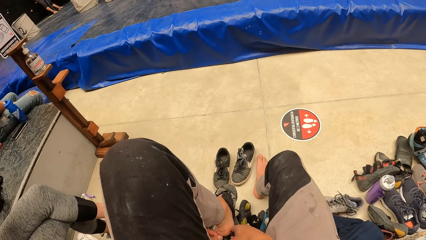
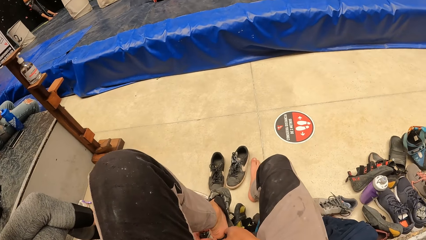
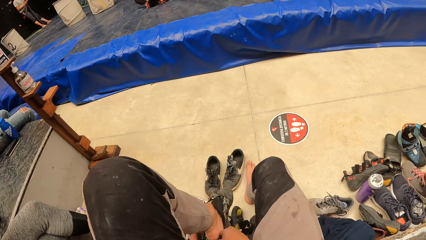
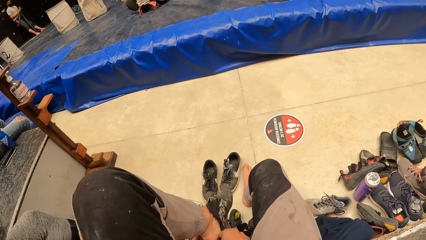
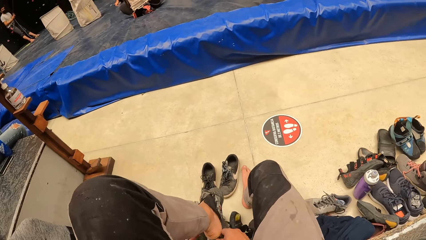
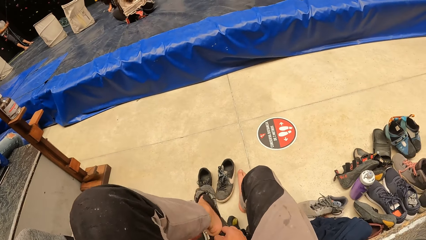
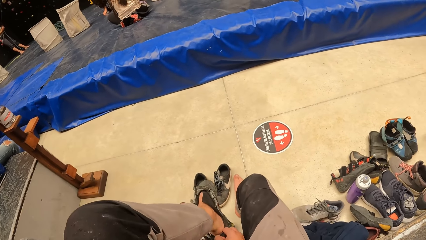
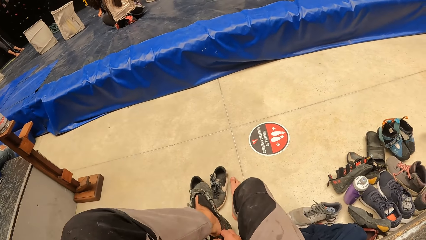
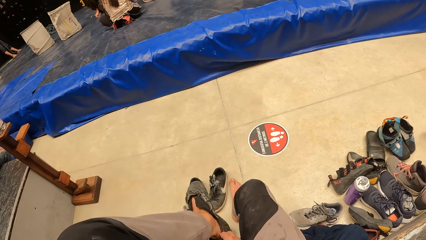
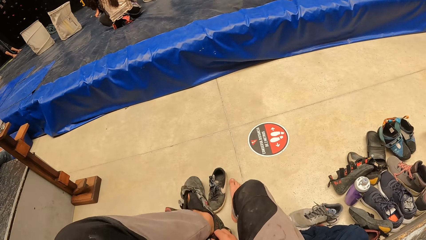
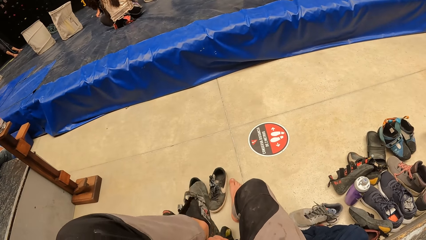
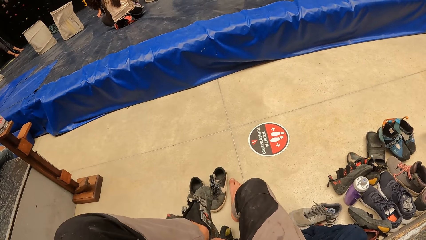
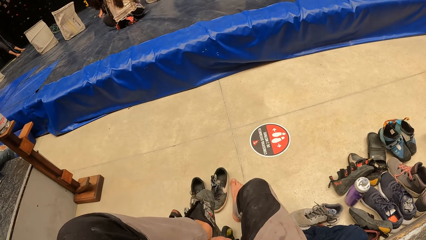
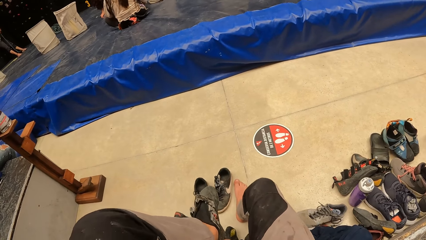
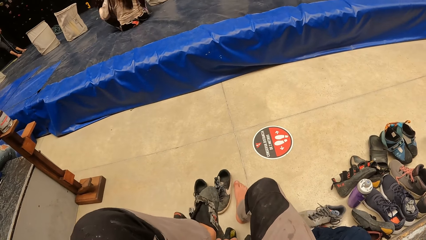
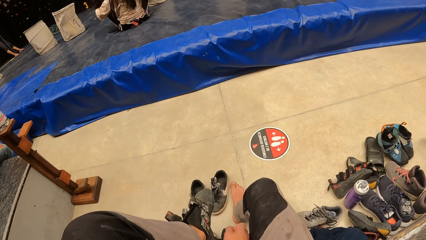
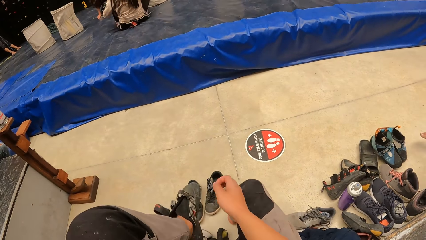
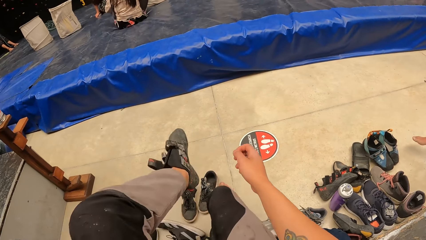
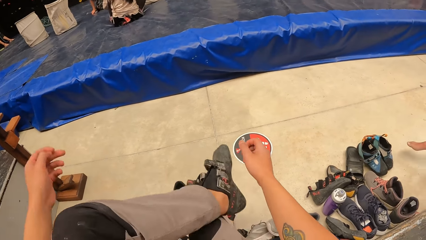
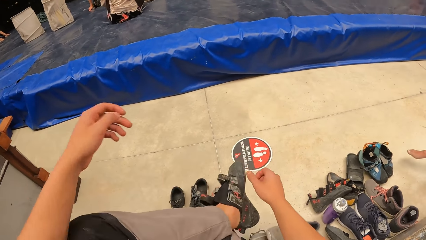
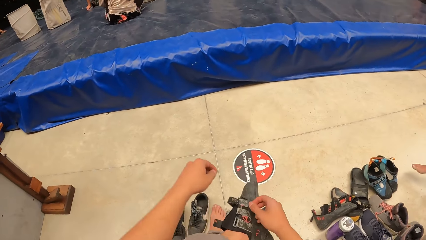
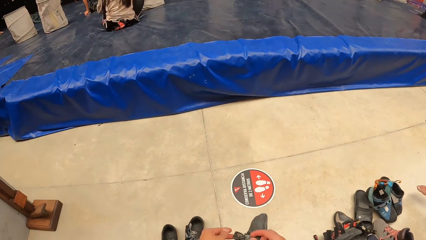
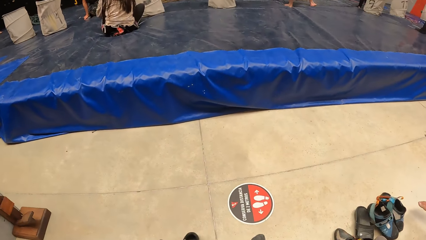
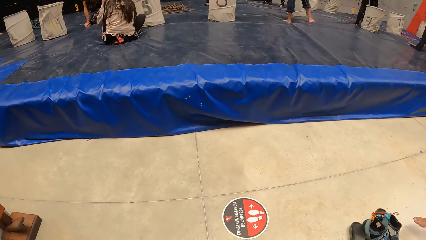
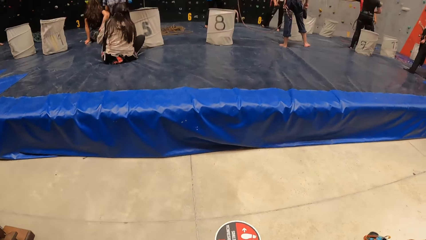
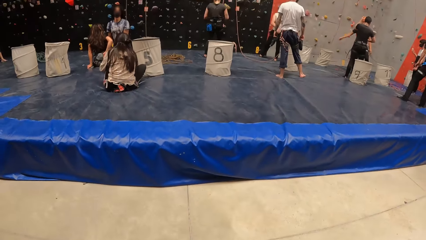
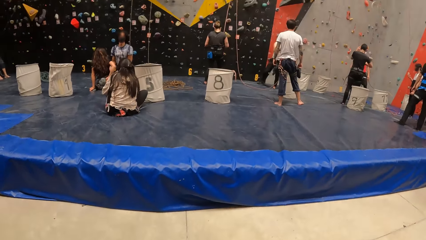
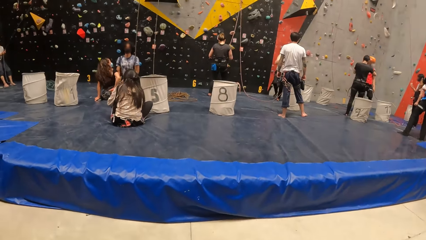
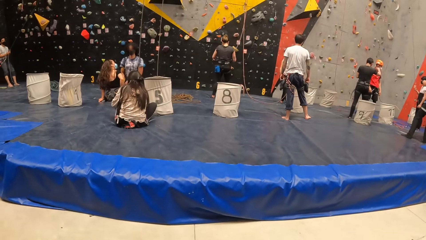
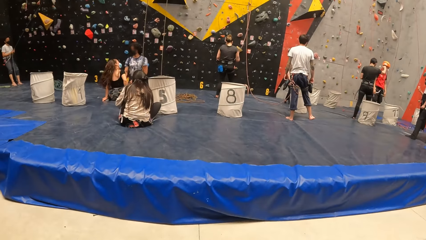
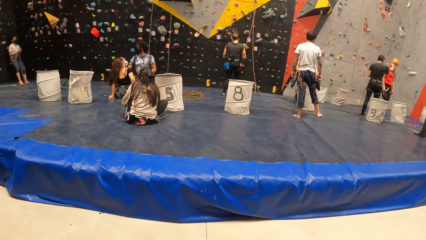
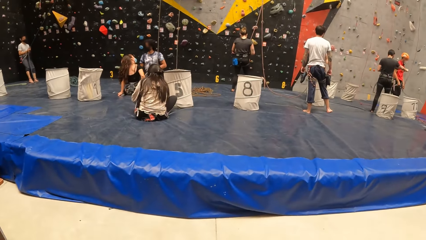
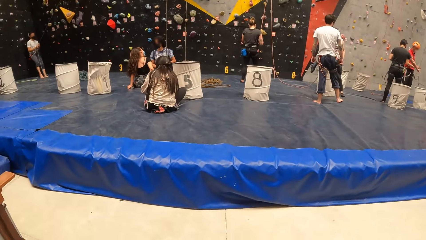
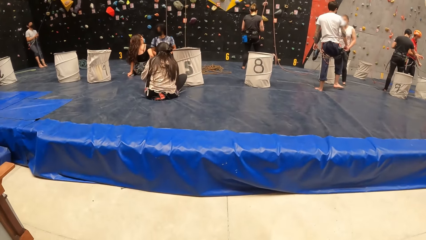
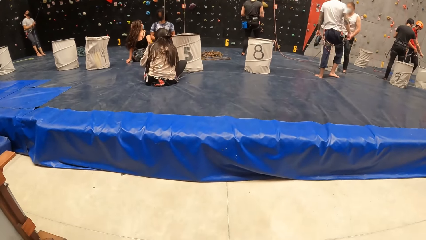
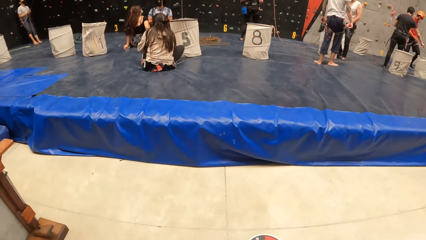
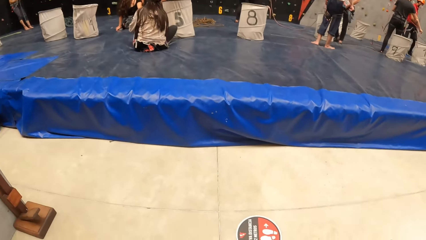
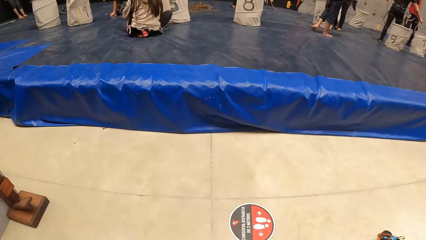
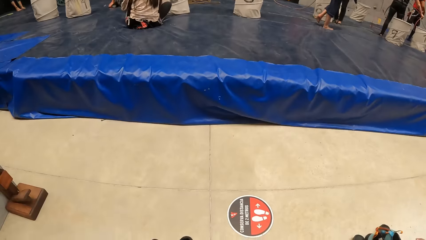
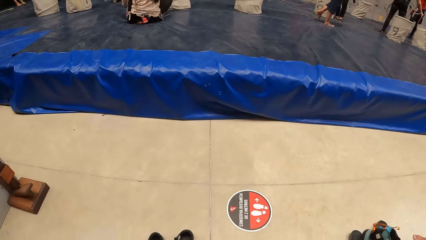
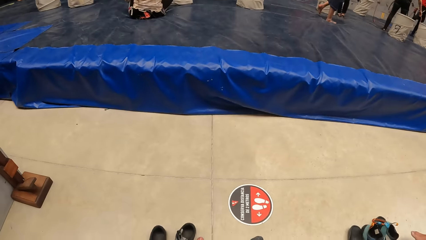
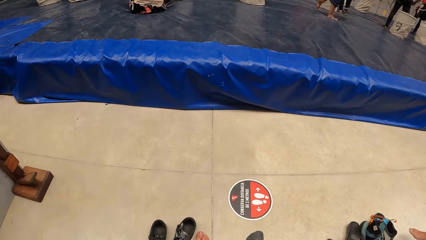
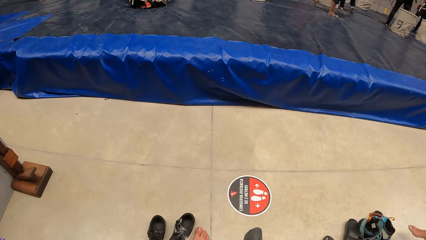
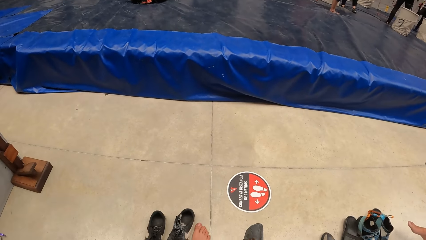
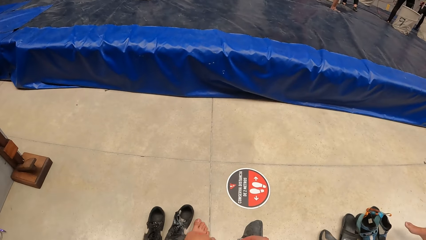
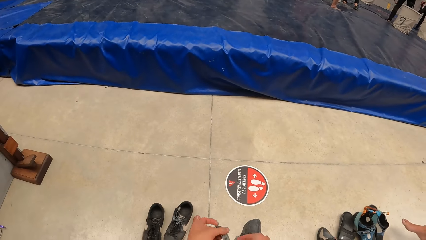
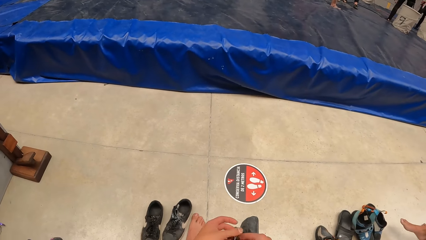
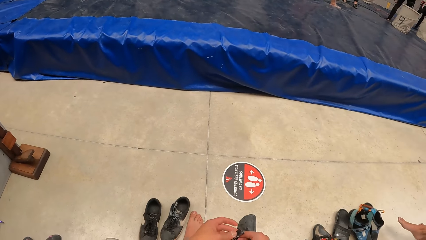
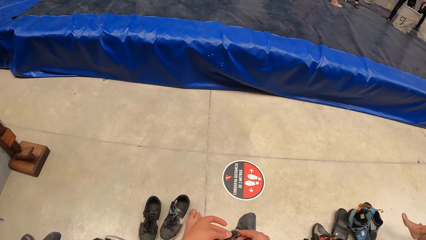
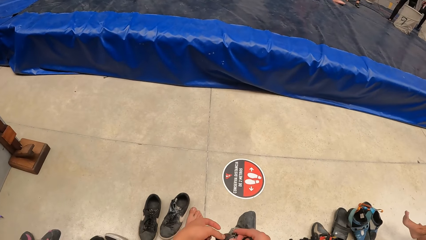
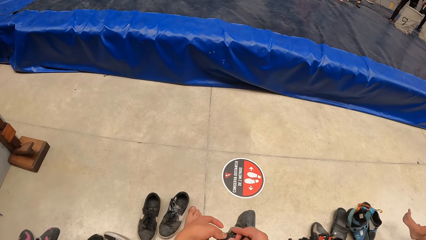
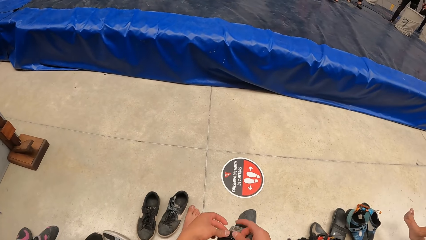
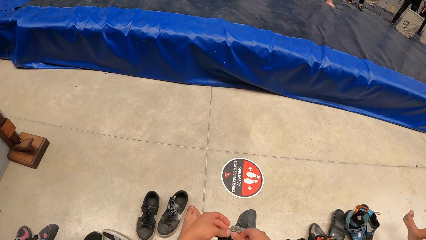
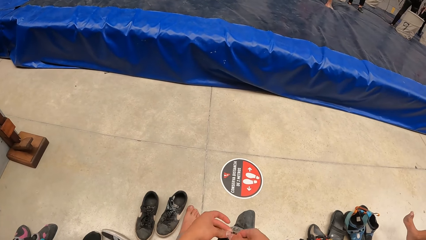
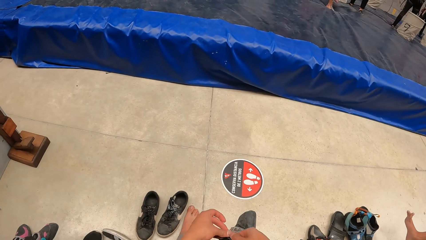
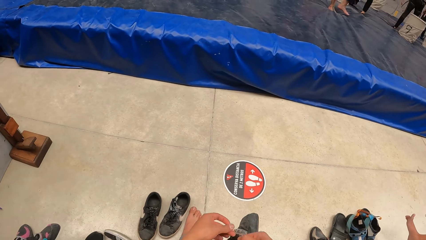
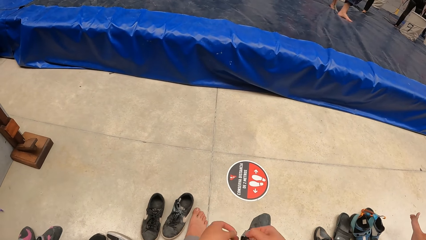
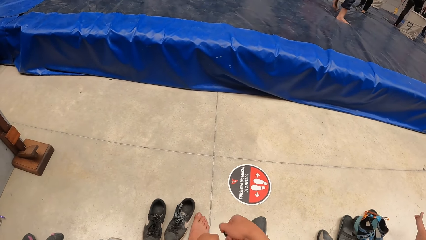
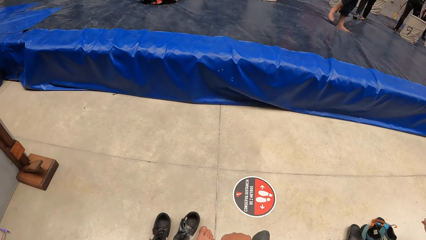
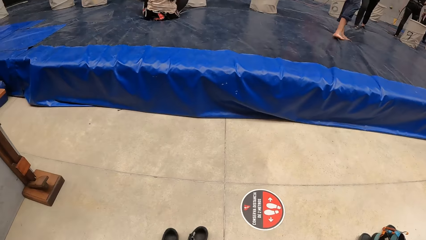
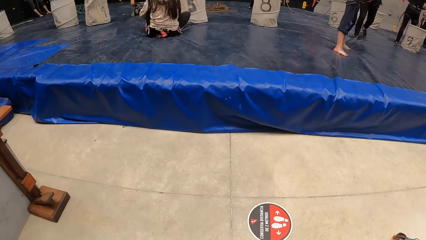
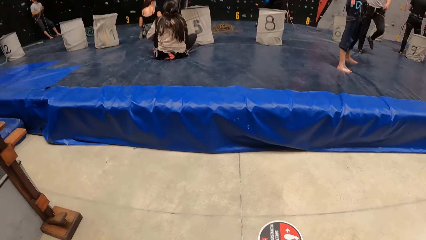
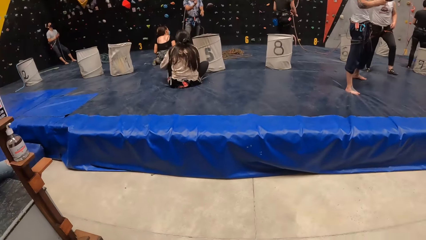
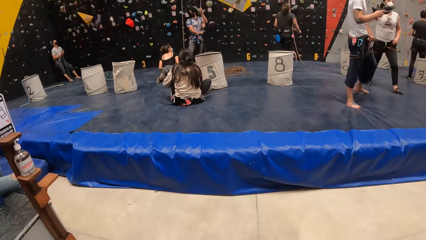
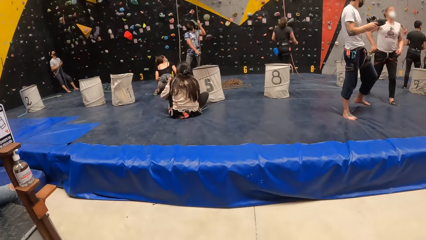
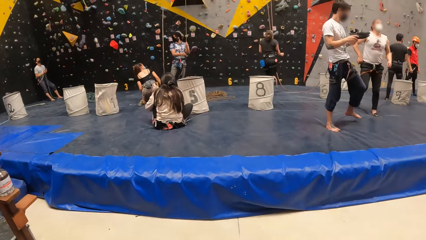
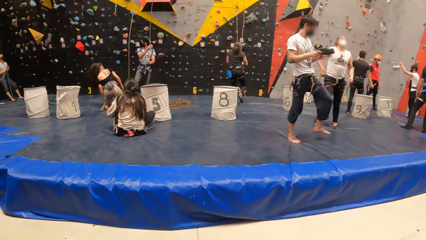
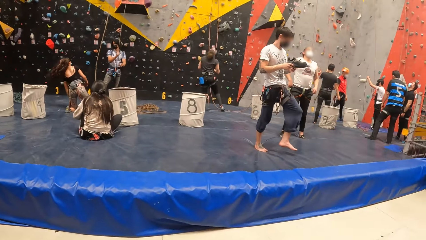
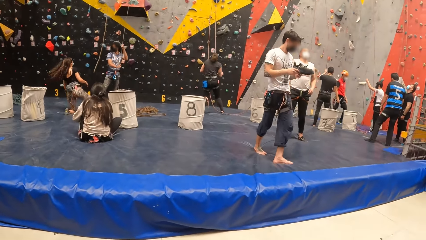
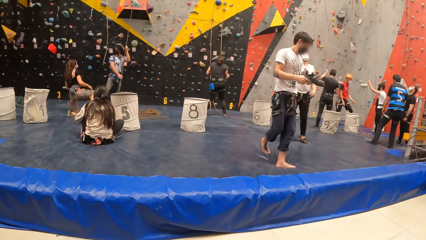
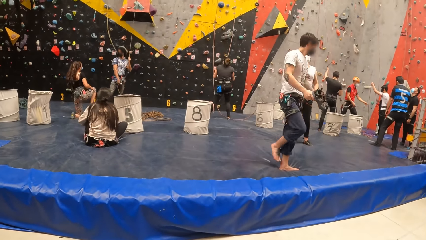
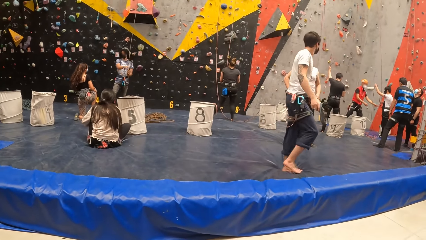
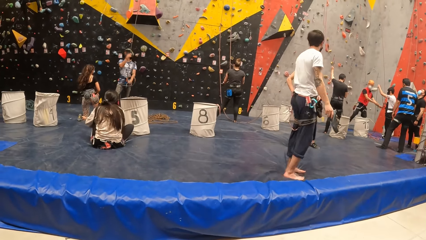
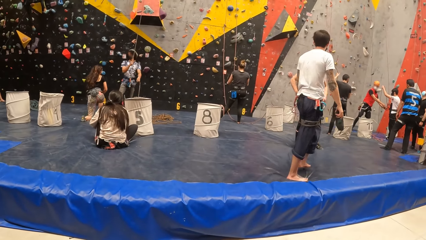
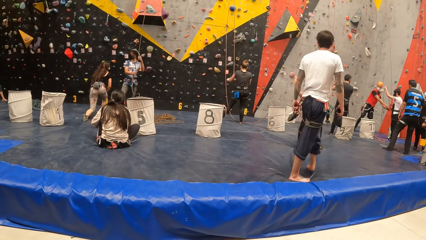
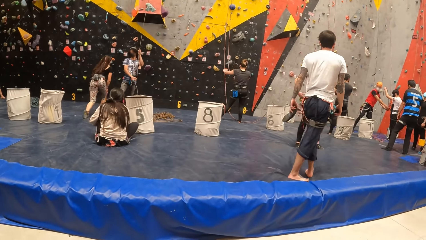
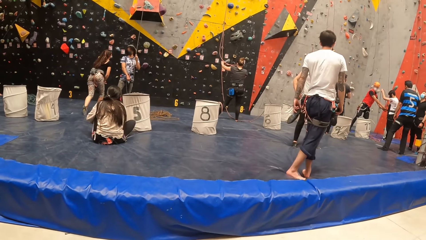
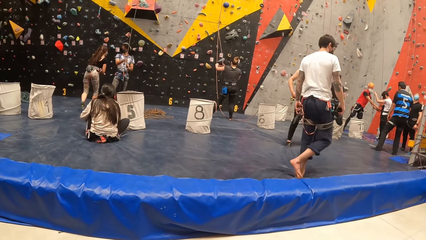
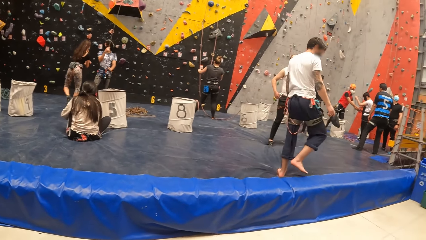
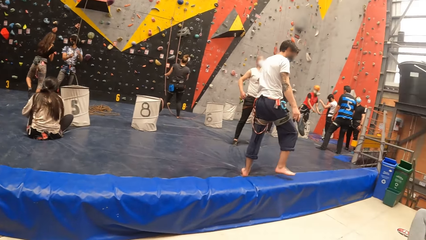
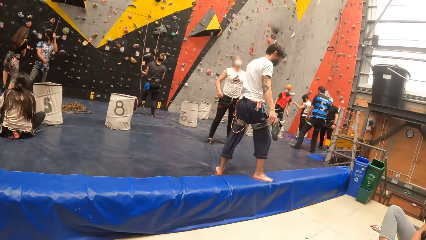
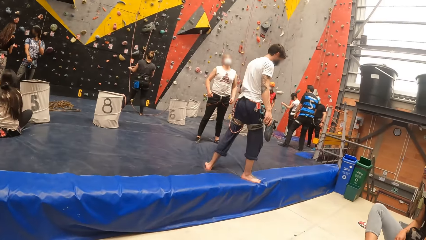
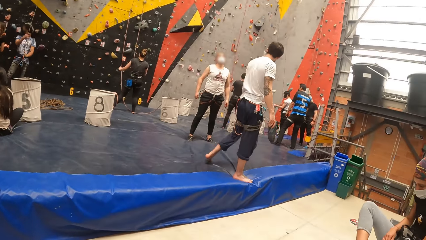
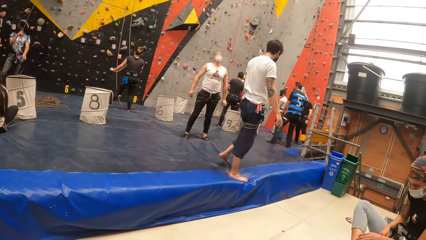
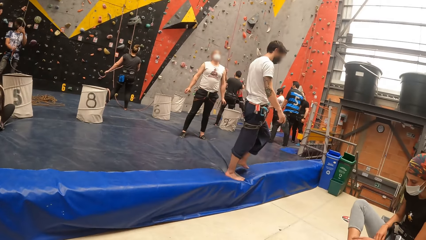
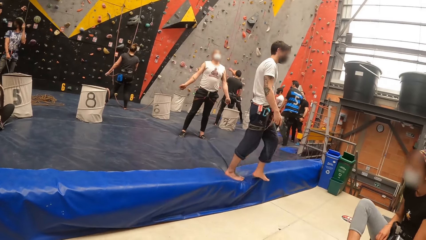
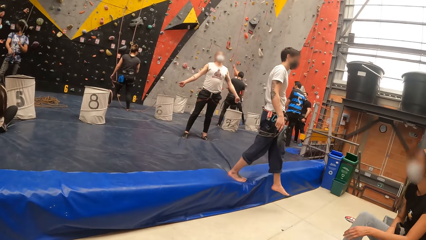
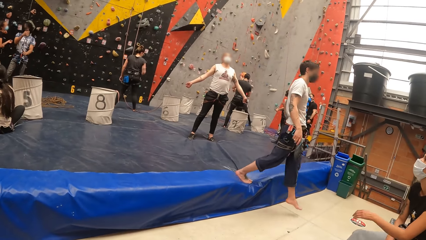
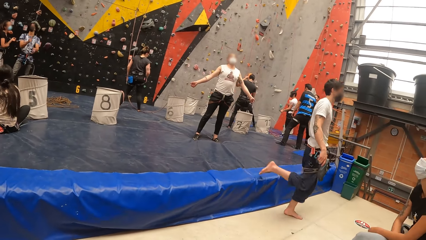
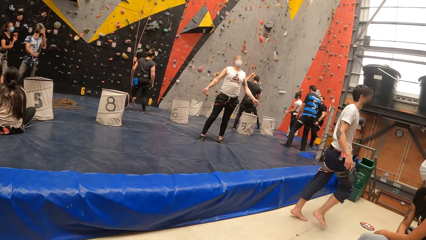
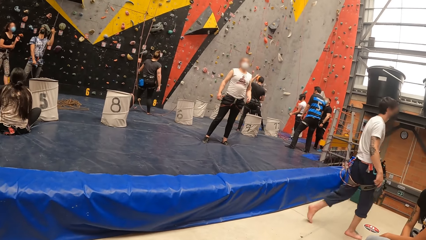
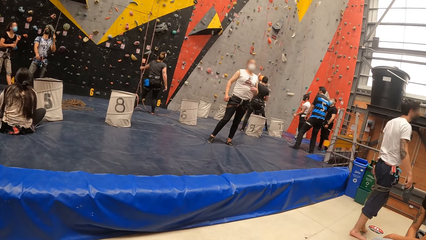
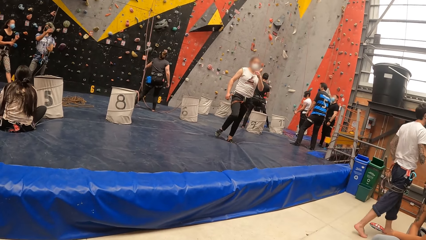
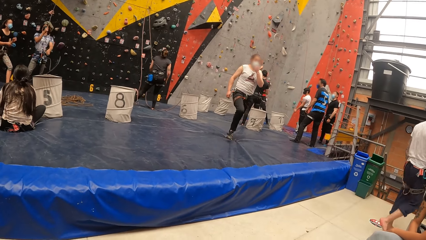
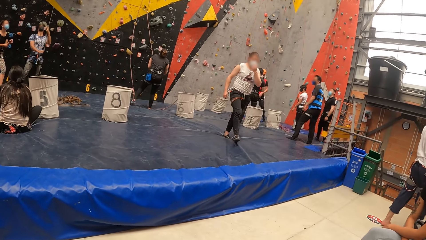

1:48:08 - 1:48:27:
The camera wearer puts on shoes. They look around. They look around.
